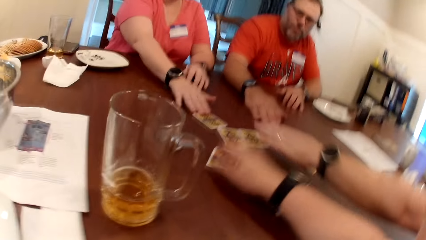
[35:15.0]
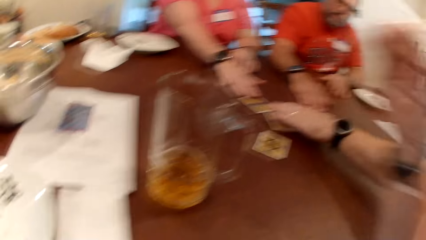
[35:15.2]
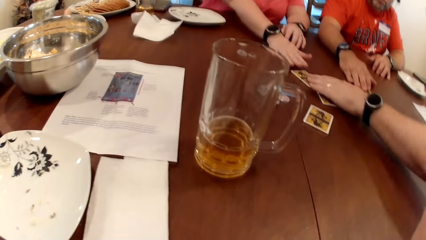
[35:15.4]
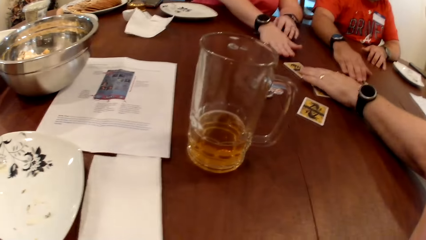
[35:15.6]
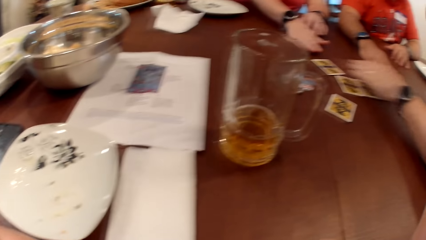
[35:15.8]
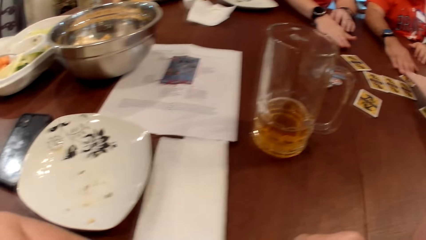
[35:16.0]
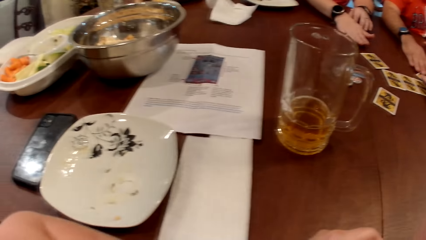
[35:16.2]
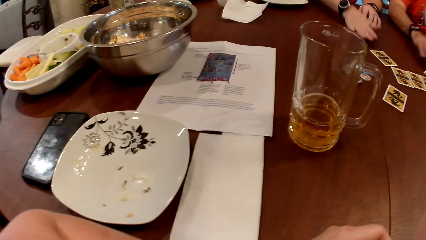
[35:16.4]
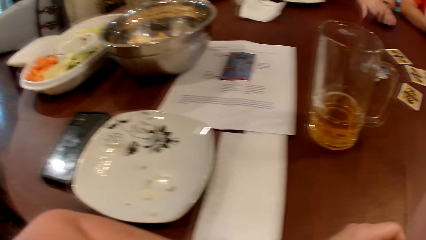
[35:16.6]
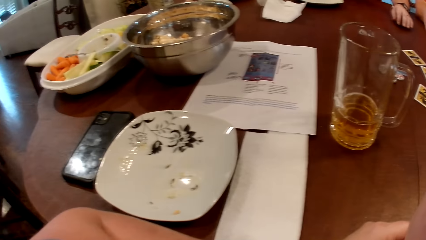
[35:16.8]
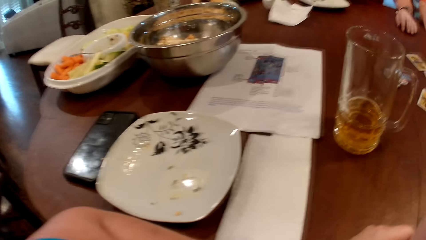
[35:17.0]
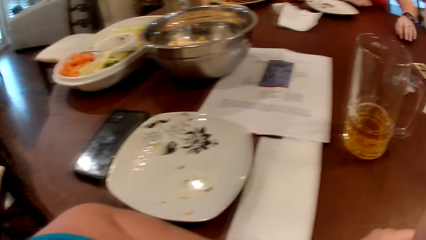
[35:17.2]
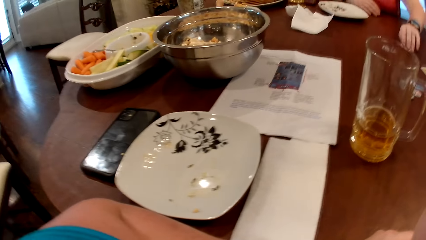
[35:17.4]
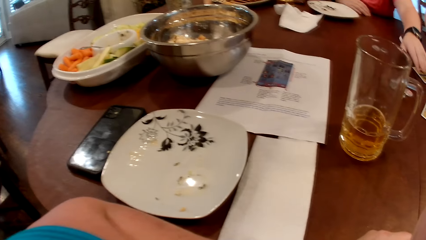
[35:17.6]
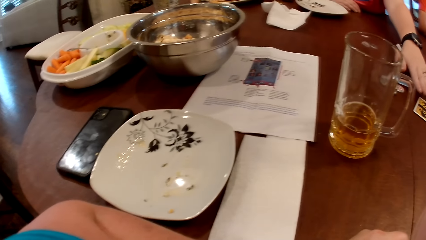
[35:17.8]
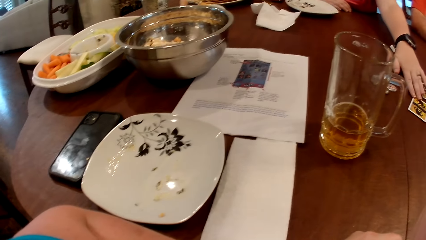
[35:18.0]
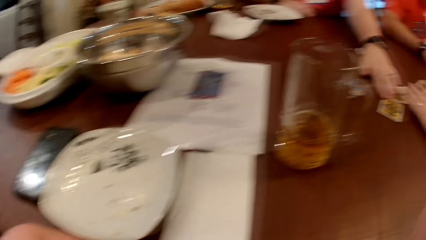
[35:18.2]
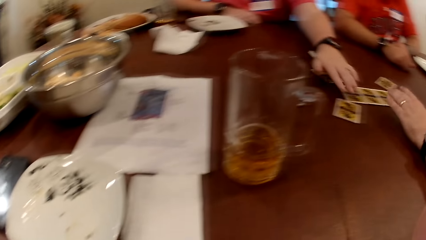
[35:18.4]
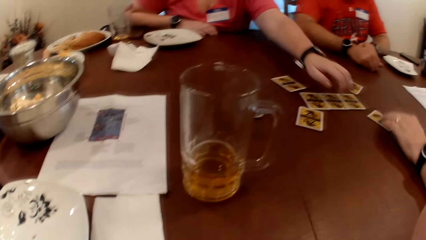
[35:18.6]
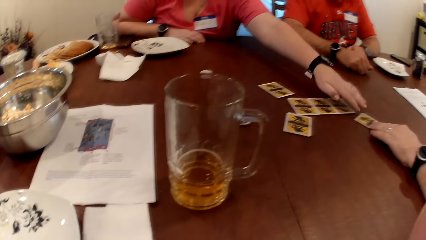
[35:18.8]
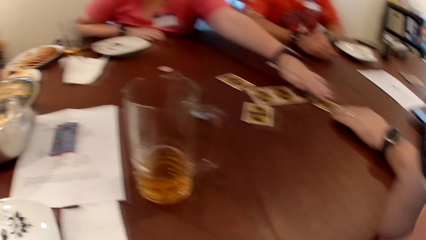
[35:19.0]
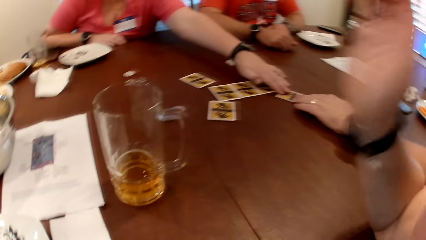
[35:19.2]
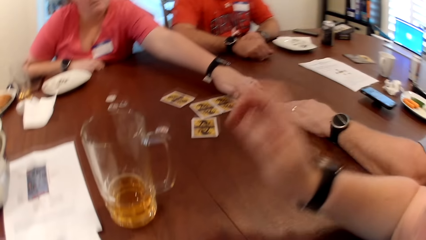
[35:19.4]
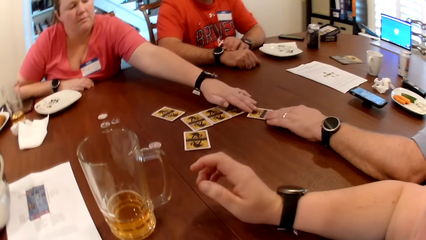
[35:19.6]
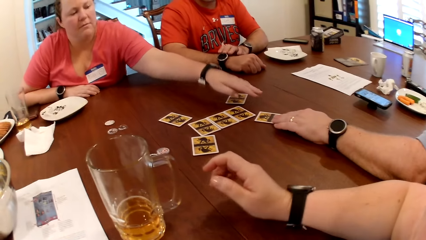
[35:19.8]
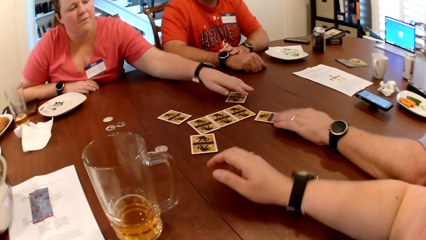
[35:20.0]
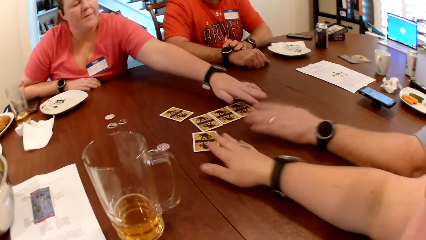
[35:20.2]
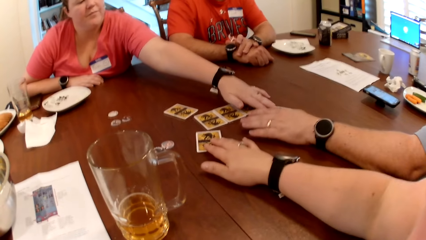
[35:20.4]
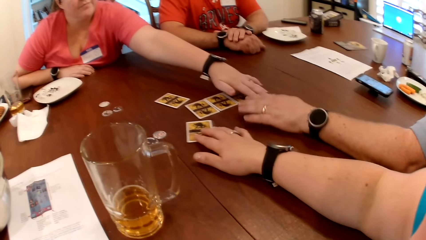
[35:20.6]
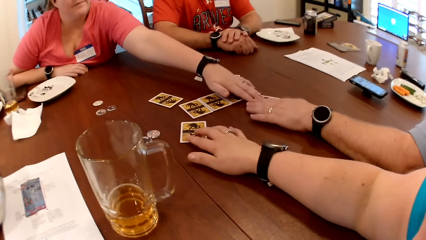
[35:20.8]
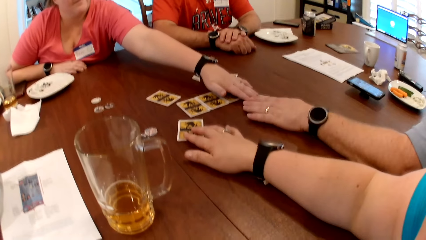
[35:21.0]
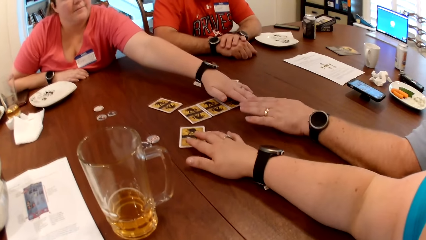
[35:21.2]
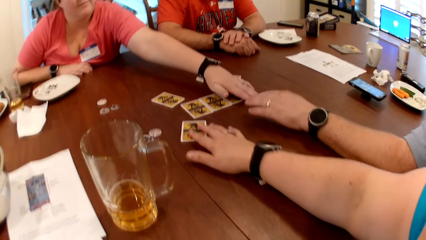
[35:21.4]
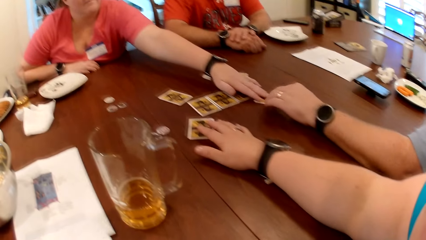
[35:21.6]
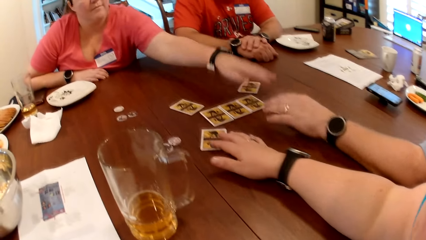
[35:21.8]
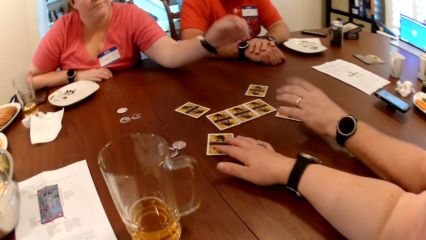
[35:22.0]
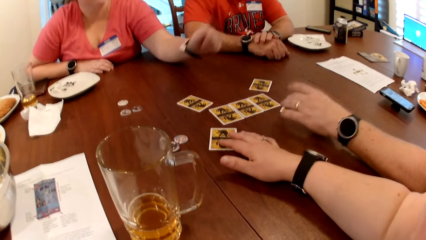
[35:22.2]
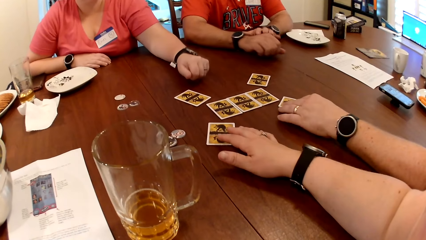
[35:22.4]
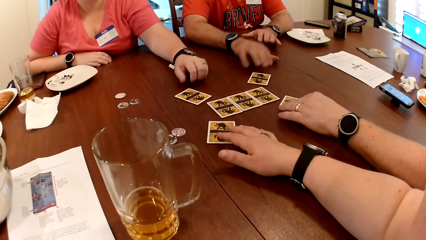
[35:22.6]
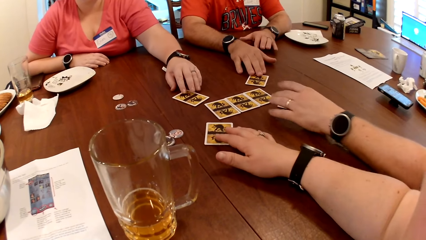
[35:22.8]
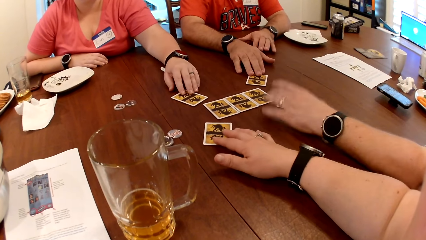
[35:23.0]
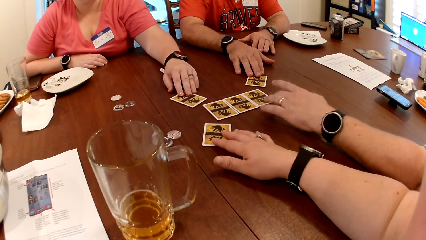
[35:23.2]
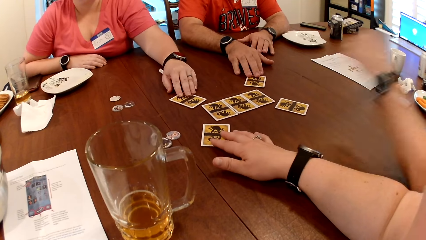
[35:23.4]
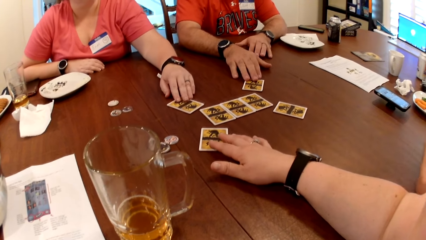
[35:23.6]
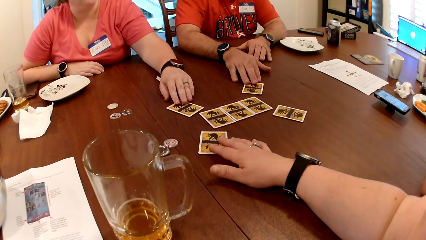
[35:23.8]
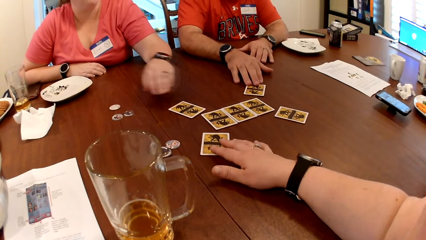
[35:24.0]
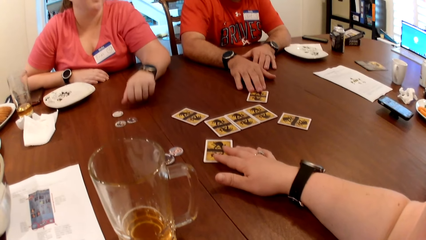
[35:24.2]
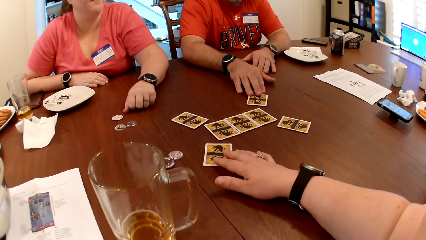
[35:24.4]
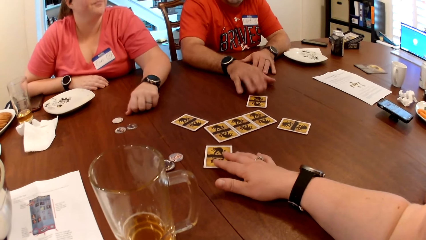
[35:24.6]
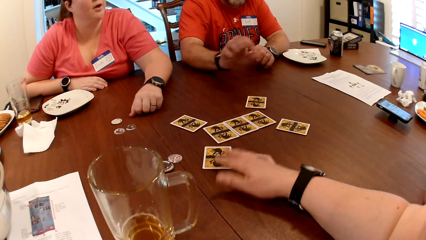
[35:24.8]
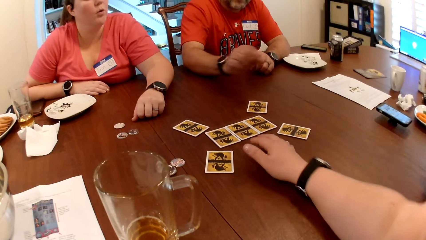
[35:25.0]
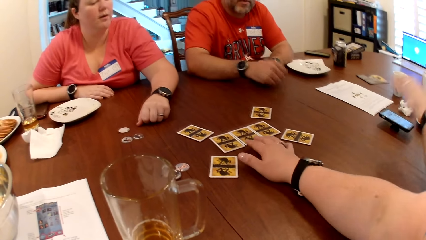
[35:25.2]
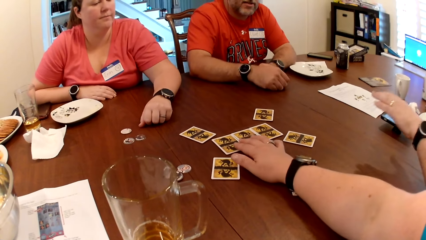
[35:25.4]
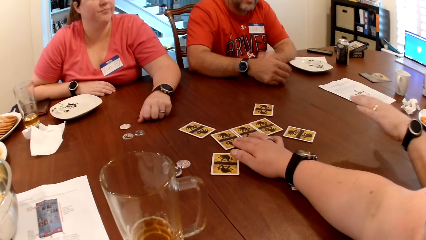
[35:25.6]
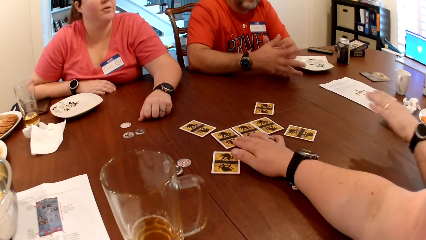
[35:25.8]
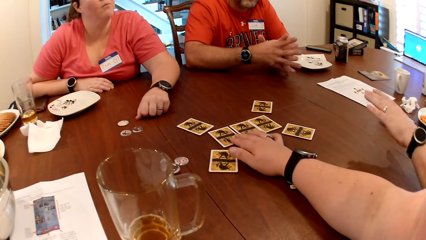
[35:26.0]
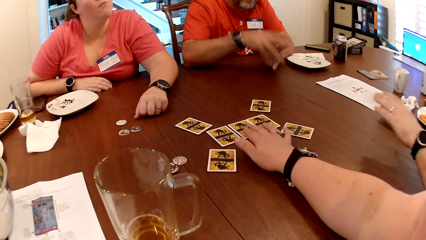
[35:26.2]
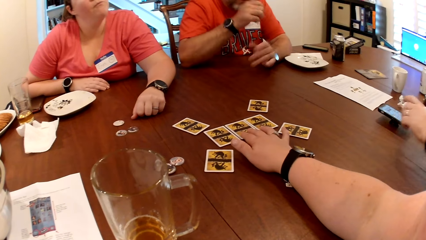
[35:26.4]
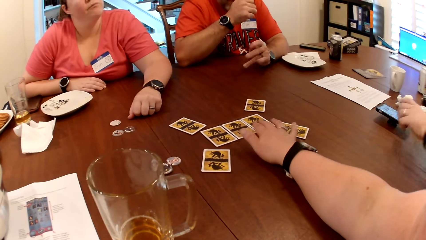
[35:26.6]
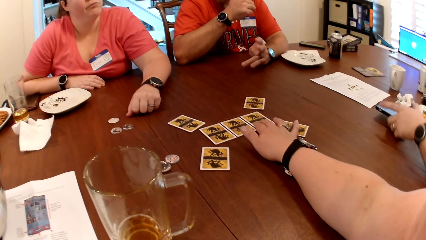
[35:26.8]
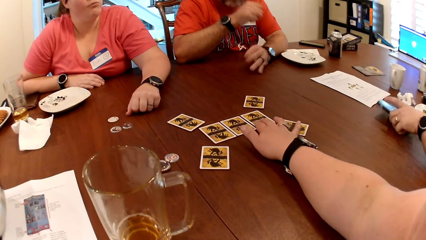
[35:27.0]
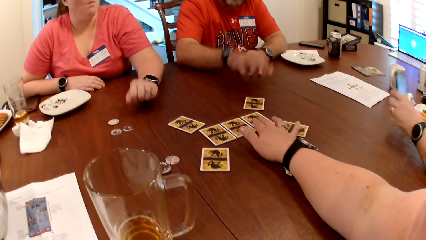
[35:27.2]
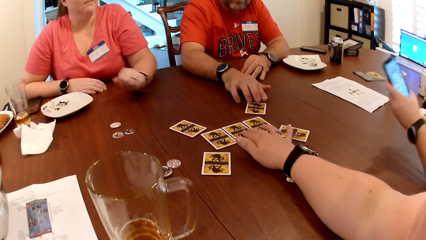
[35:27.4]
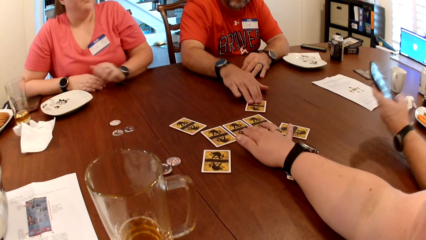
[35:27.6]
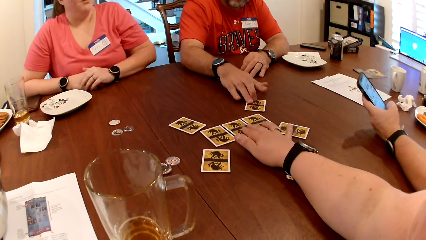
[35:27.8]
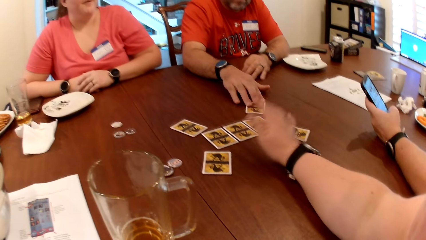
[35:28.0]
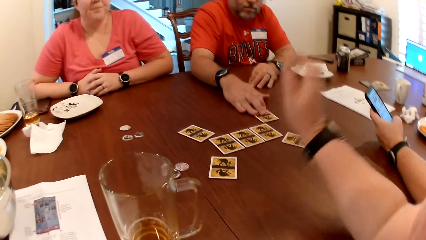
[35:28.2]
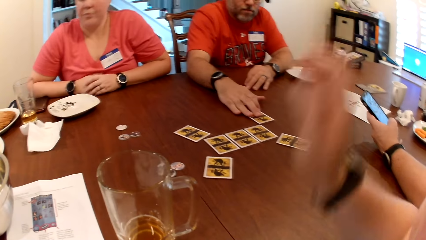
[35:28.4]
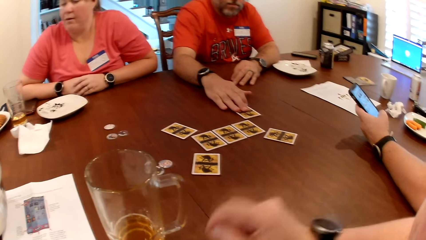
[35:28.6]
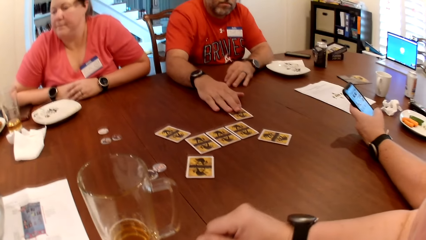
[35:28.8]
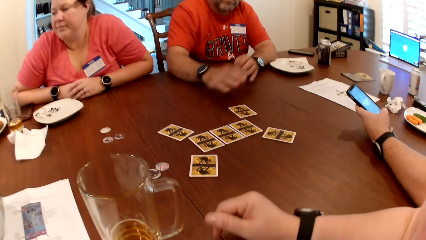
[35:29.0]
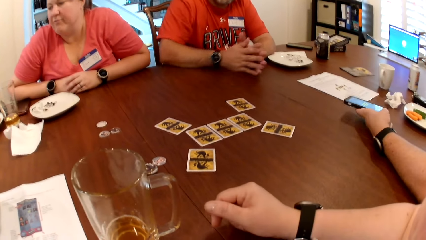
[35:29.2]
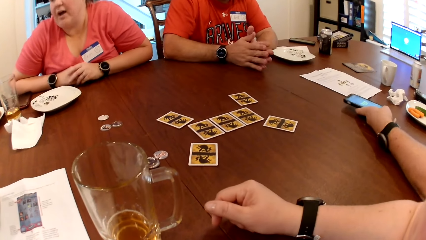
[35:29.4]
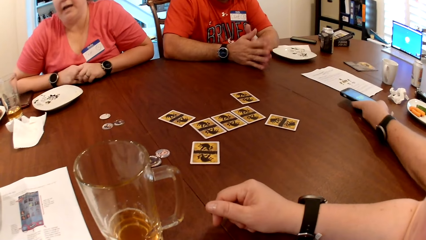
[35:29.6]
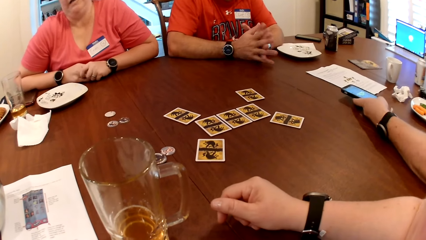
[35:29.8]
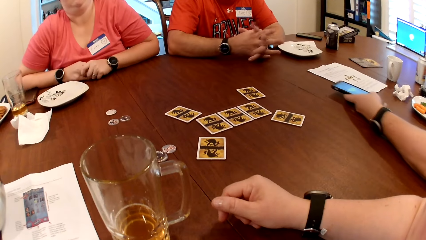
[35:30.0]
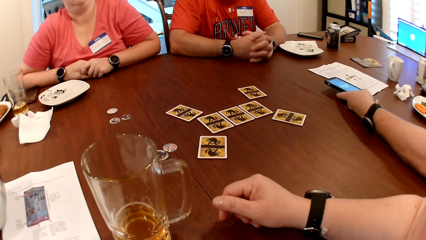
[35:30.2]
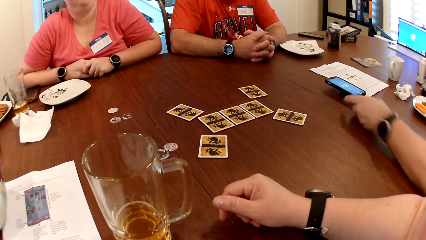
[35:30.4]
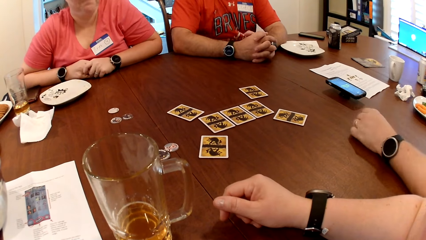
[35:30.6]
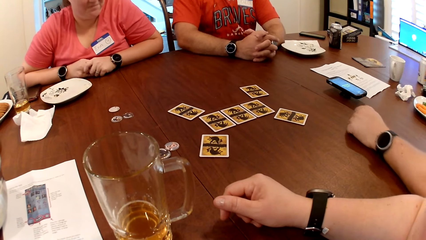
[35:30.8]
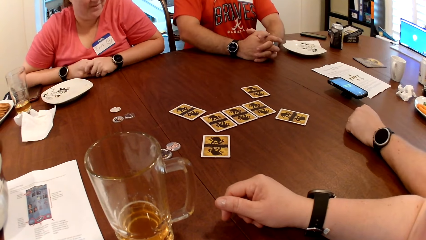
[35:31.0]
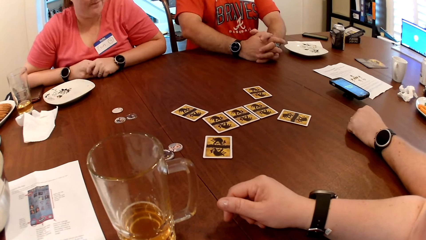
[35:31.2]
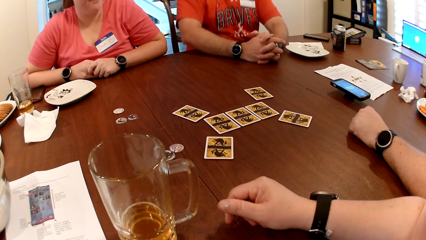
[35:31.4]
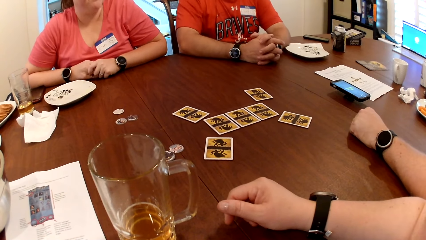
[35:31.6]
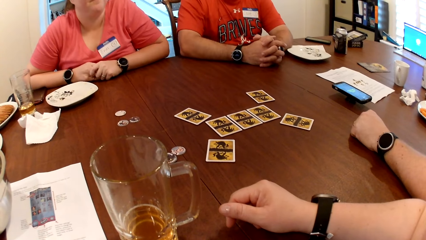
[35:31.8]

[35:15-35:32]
A woman adjusts the cards on the table with her left hand. The camera wearer adjusts the cards on the table with her right hand. A man picks up the phone on the table with his left hand. The man operates the phone with his left hand. The man drops the phone on the table with his left hand.
